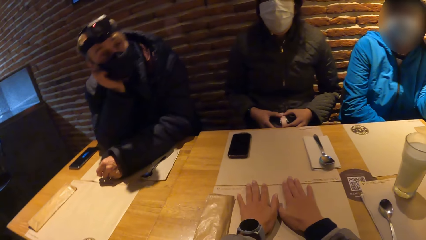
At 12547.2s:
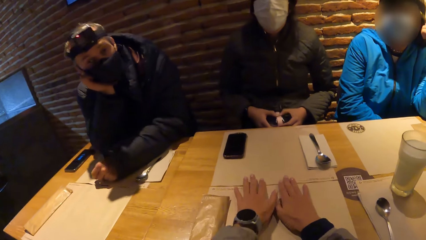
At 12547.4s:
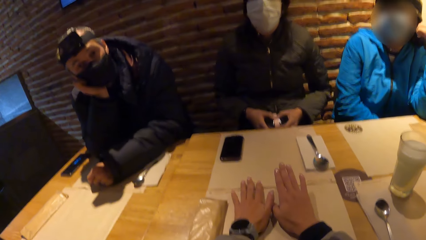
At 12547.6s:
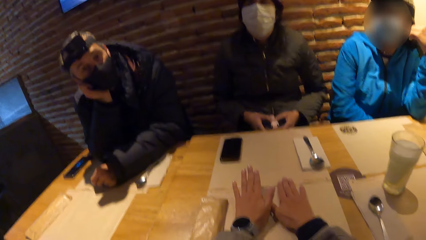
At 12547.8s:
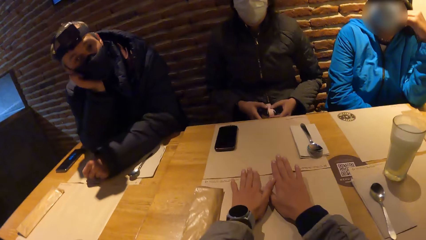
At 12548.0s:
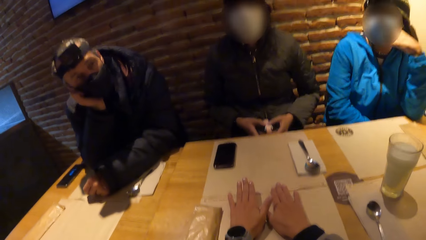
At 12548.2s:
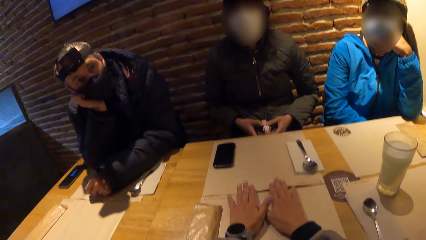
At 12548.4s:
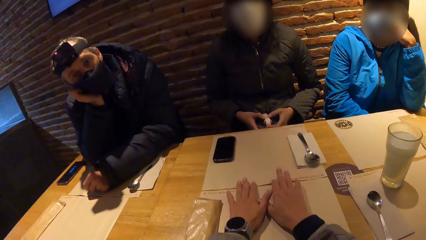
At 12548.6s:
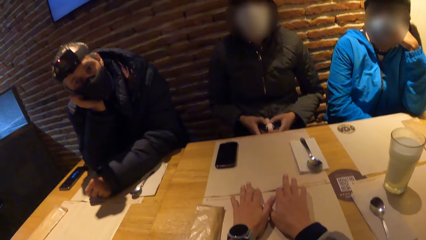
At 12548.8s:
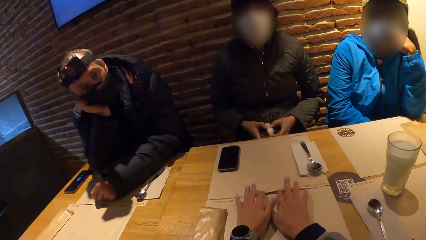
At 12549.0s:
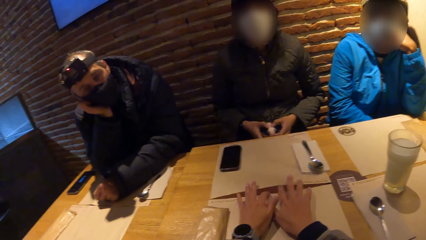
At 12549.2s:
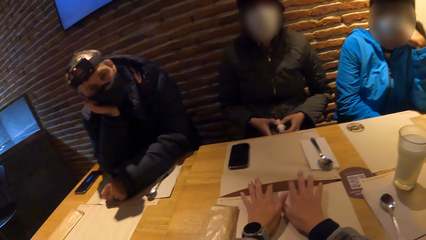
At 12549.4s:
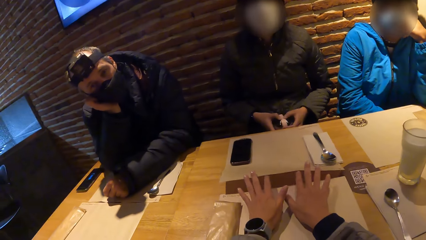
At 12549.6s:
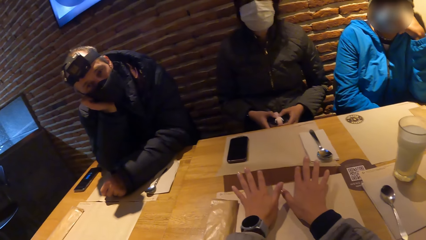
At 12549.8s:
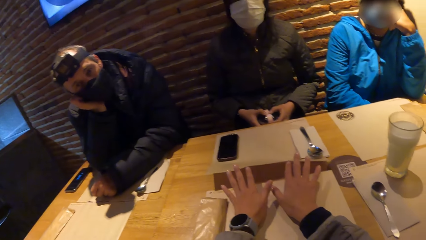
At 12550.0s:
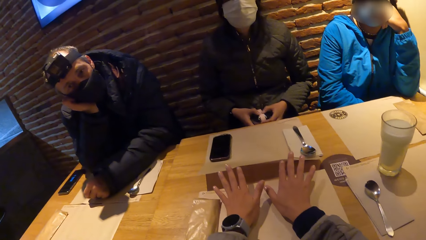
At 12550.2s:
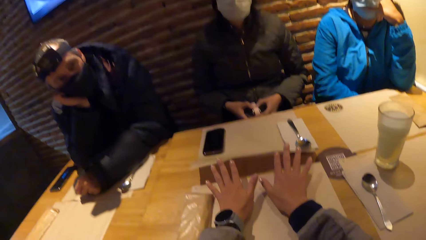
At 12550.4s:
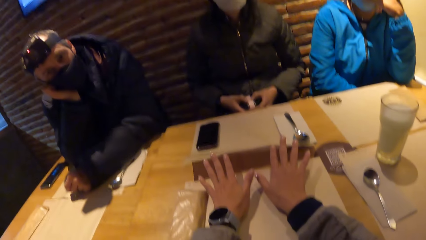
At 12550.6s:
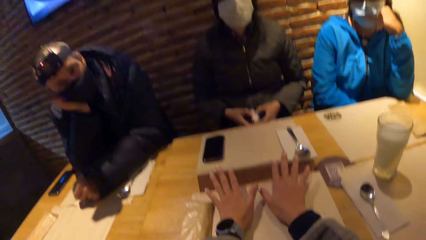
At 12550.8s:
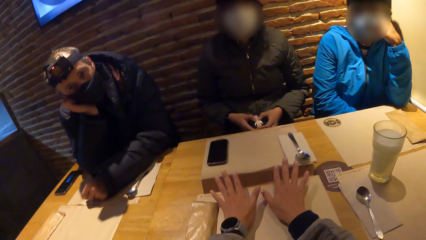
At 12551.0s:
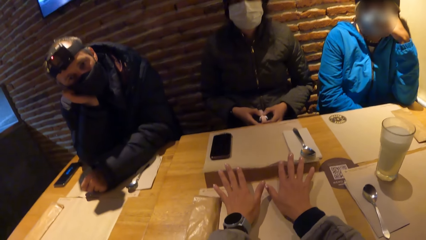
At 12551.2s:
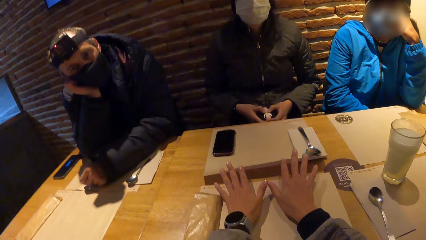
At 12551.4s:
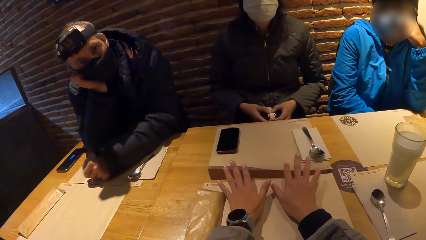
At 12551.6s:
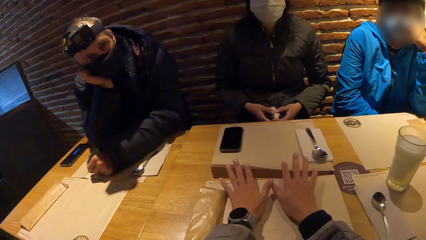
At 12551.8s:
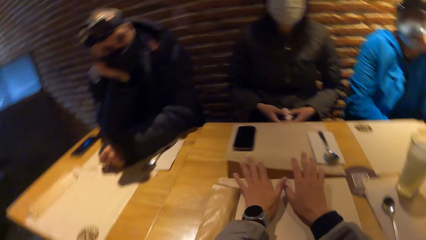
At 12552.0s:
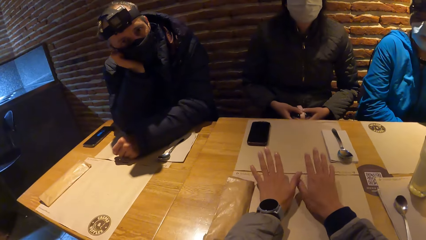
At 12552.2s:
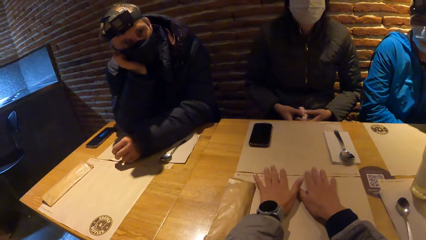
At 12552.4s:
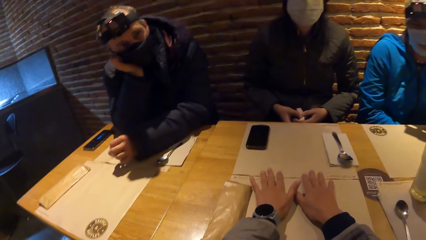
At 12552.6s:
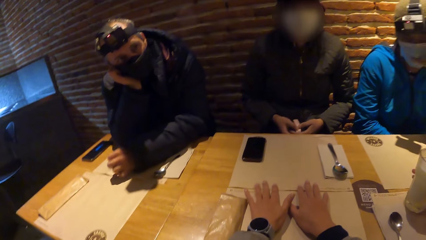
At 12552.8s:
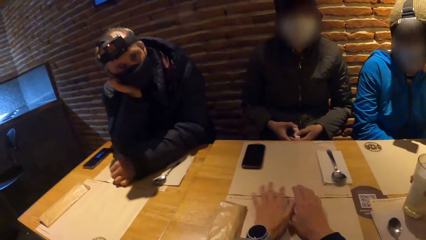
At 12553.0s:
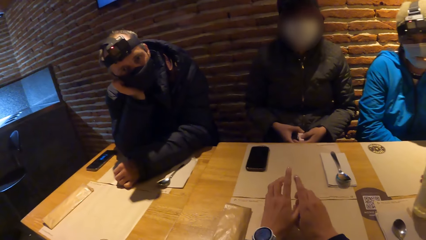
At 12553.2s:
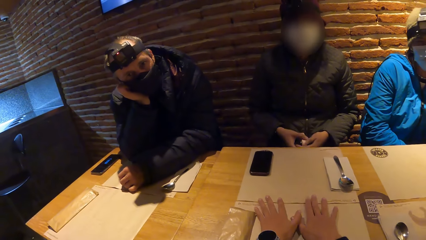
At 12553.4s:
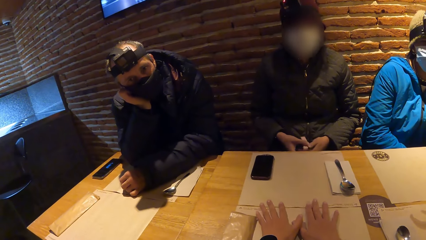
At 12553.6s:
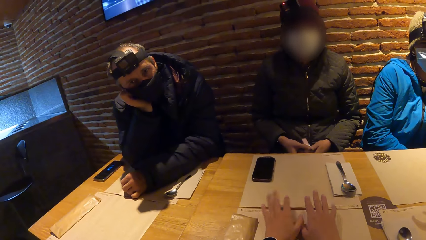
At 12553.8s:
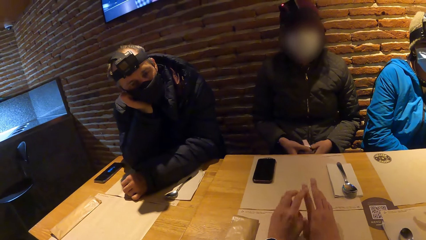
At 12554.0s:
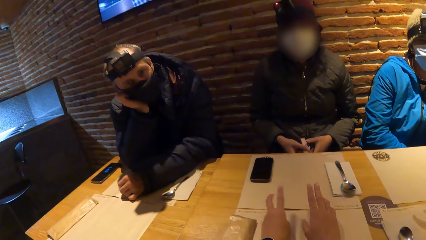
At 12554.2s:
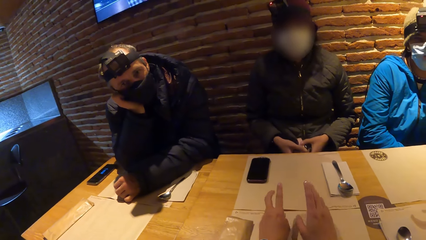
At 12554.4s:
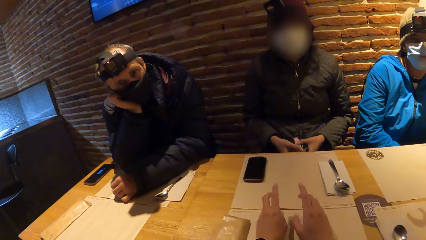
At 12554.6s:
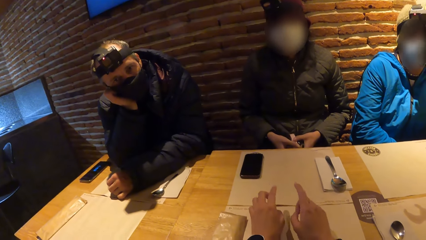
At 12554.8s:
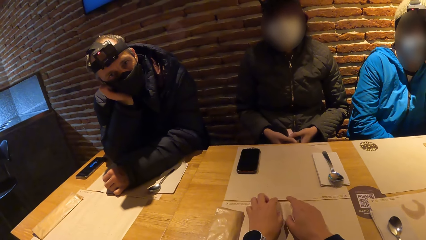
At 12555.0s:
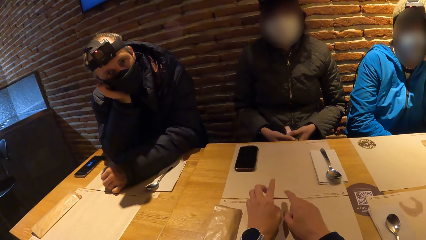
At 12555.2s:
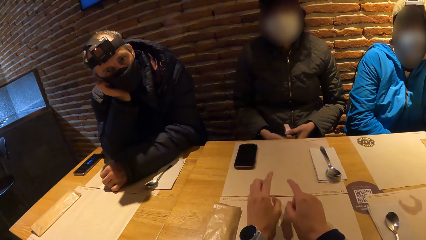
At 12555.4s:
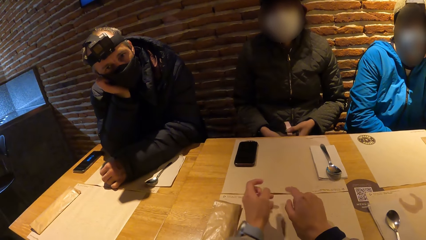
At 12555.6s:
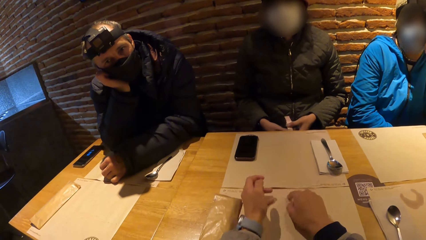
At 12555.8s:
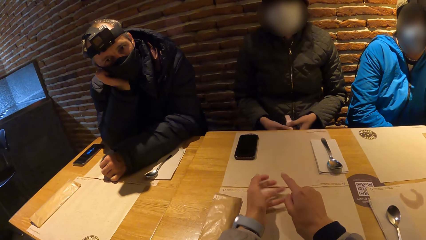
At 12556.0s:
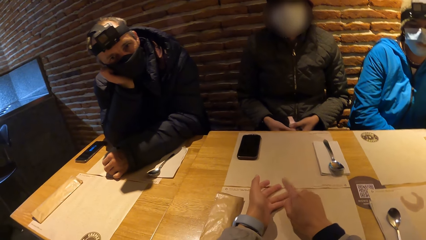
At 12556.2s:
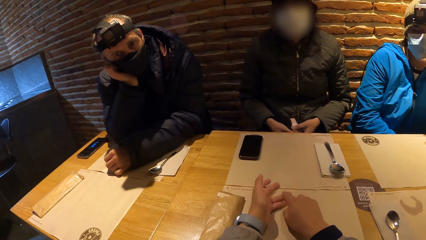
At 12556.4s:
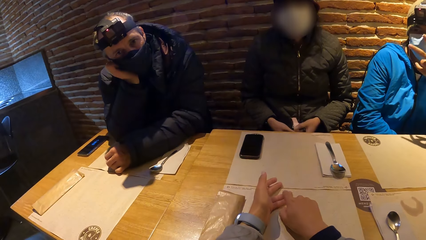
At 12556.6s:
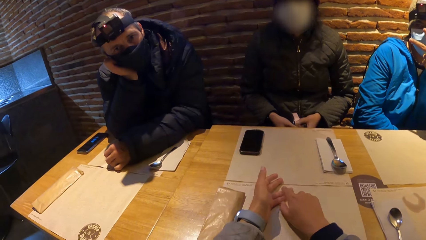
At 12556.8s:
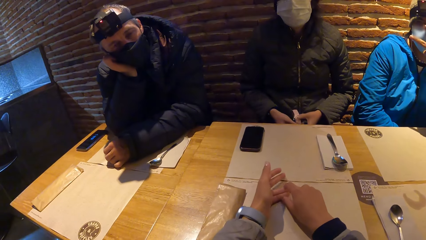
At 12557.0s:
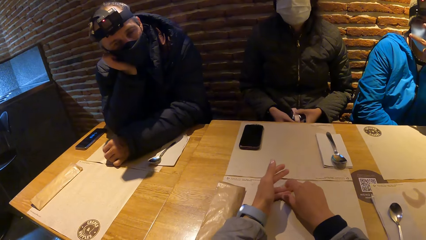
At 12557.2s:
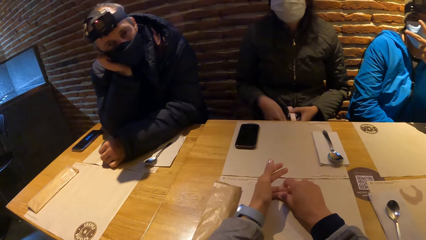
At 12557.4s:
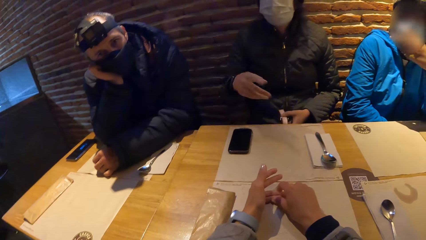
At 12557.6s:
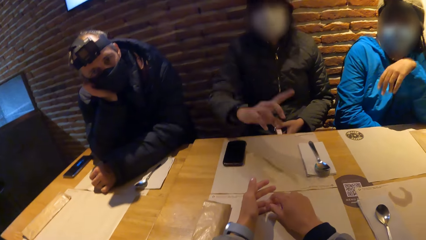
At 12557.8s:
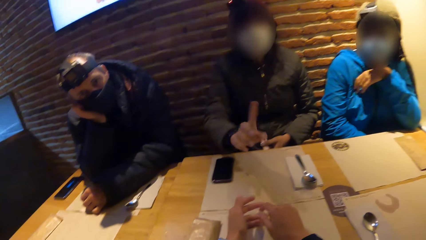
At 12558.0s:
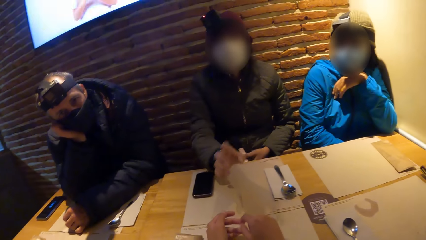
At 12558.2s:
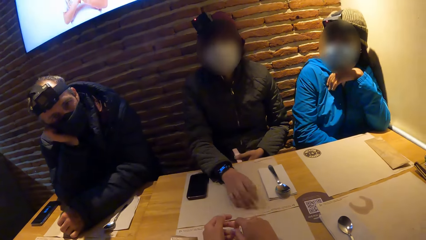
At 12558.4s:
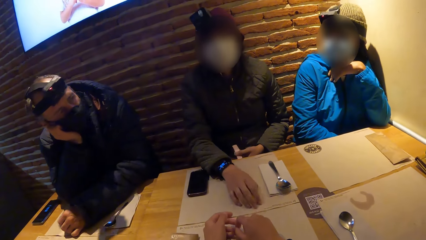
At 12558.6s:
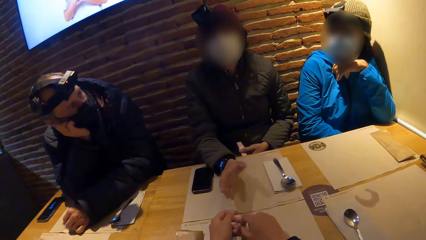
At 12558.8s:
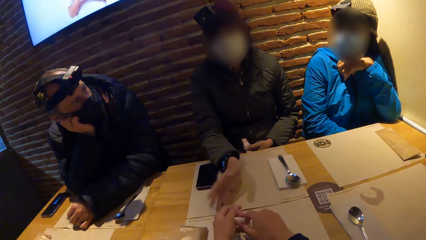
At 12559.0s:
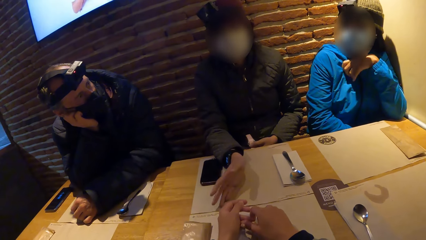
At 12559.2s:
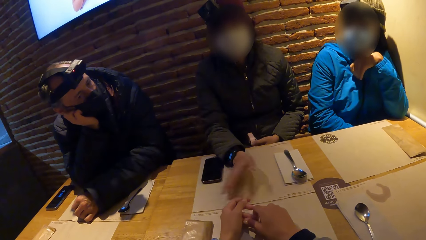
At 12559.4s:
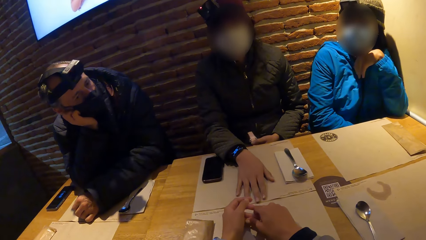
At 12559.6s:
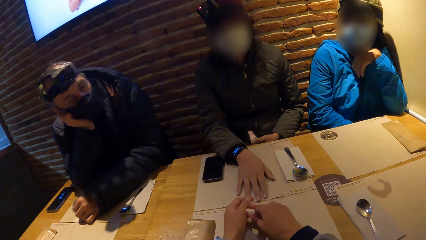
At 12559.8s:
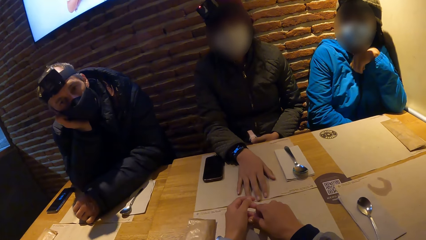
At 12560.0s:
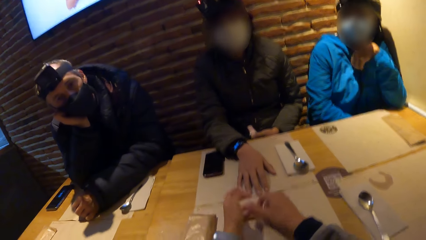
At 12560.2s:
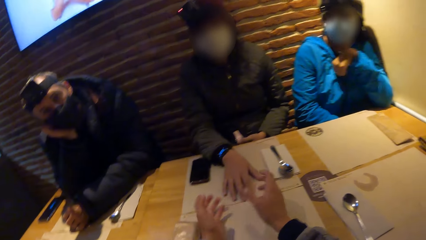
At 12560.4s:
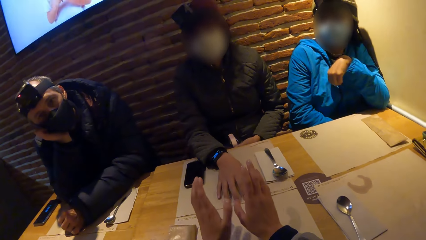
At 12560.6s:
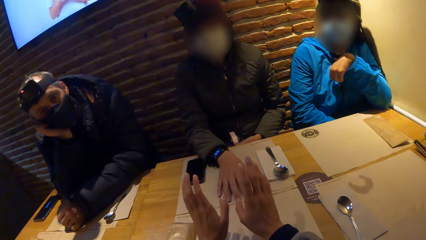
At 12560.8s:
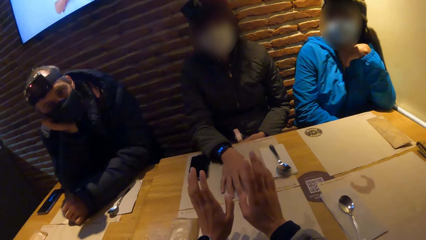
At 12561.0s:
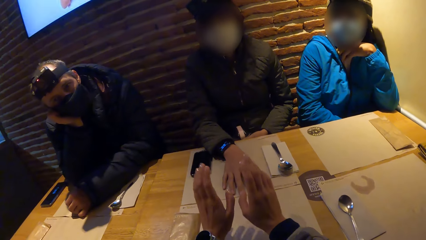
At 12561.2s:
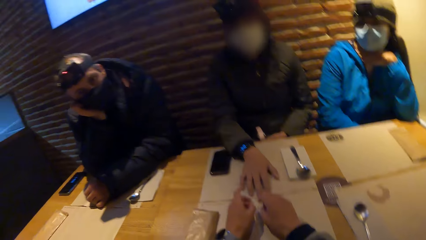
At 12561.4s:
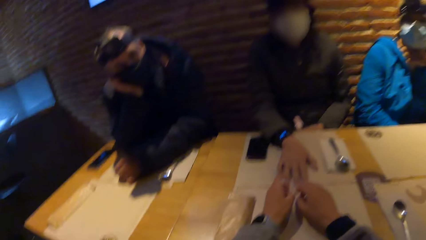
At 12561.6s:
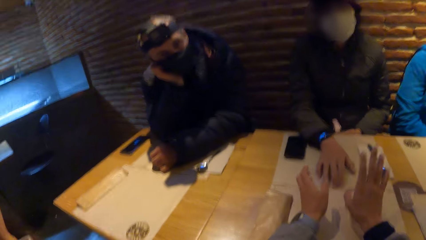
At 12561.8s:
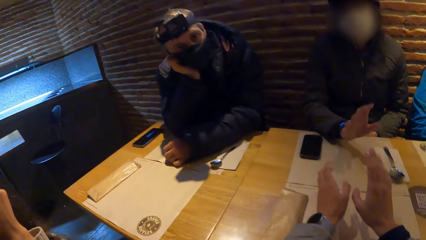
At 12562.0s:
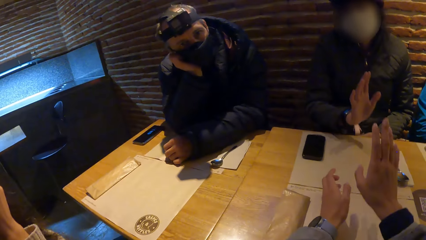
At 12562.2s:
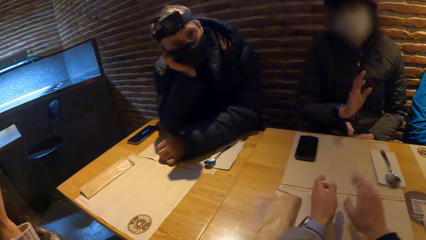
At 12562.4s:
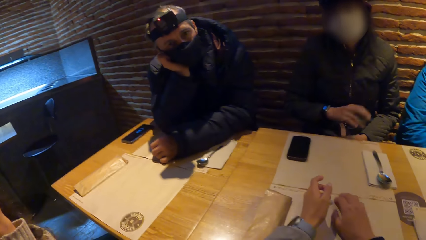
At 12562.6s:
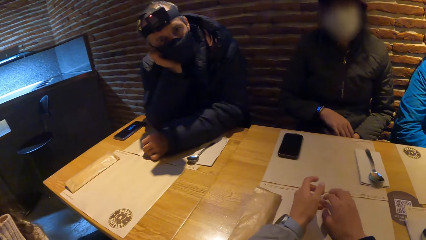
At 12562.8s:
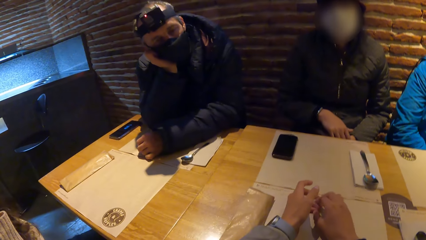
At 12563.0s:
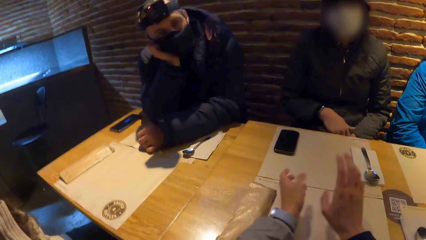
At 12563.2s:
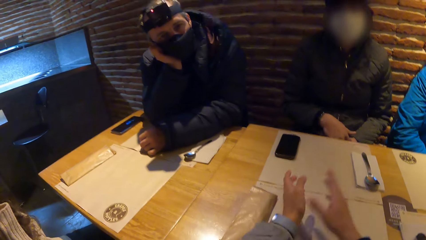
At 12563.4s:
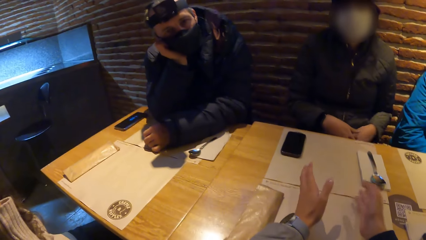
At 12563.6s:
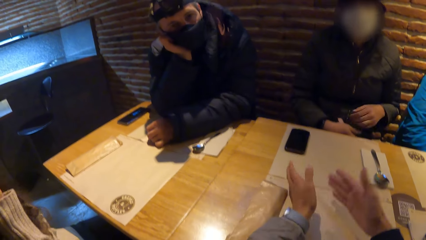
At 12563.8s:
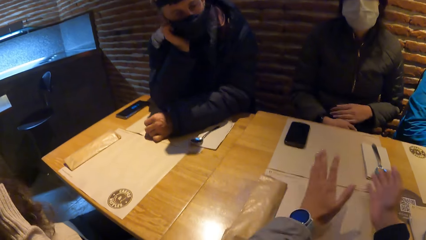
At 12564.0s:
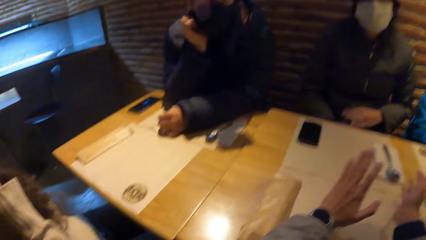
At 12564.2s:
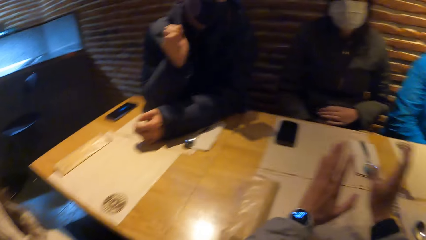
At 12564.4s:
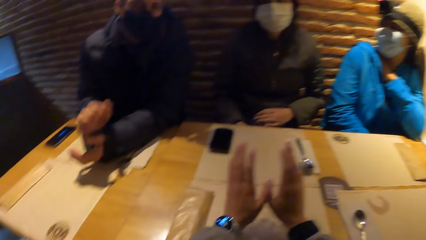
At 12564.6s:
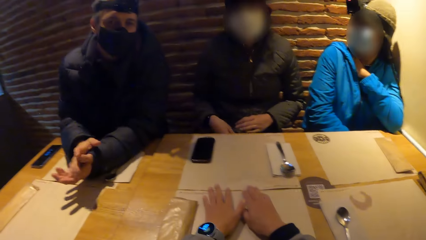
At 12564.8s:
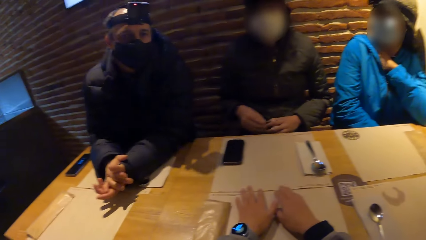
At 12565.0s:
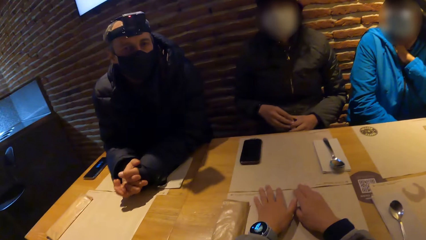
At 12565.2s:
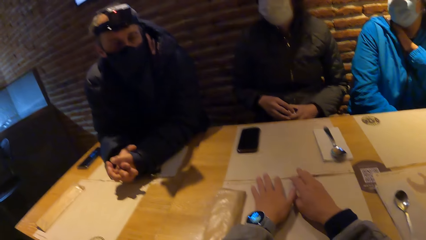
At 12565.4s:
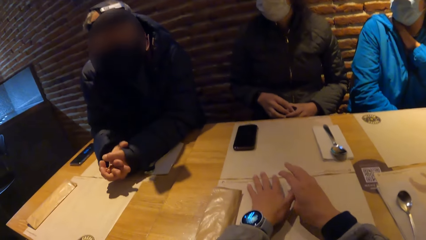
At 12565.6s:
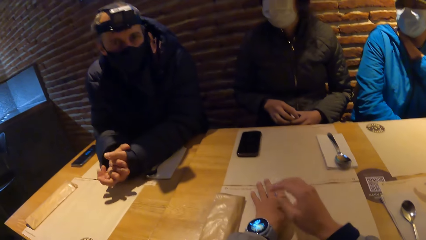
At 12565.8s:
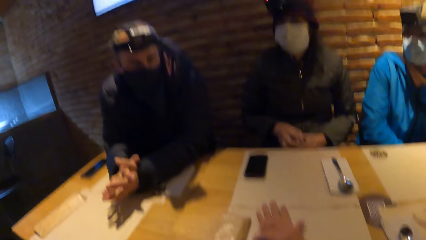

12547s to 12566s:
The camera wearer hits the table with both hands. She adjusts a paper on the table with both hands. She lifts the paper. The woman interacts with the camera wearer. The woman moves her hand. The camera wearer interacts with the woman. She moves her hands.
